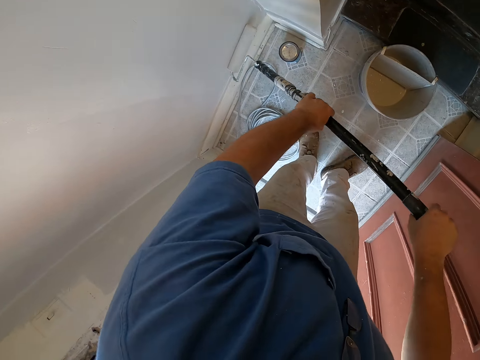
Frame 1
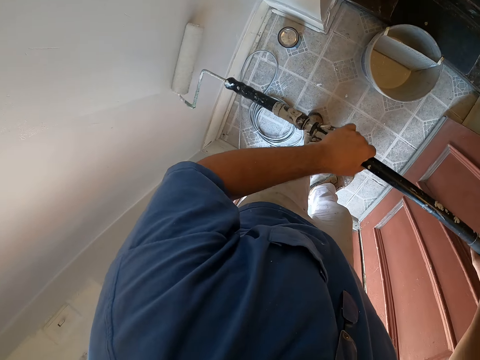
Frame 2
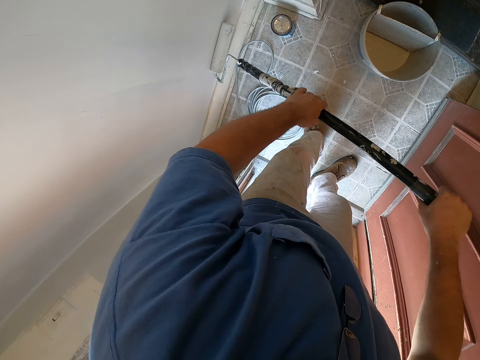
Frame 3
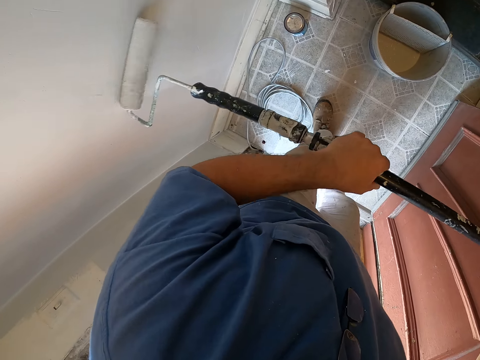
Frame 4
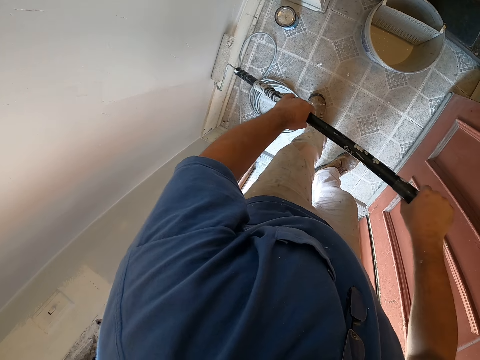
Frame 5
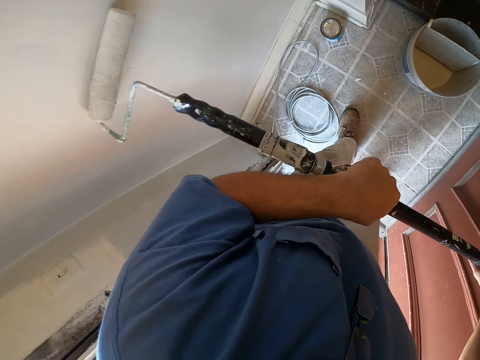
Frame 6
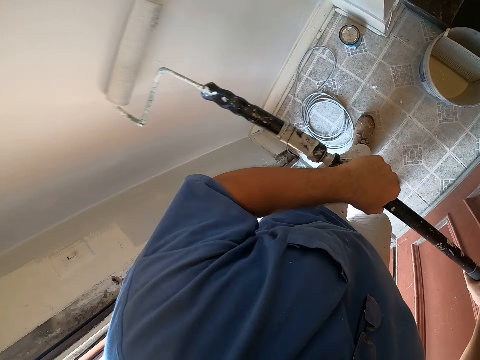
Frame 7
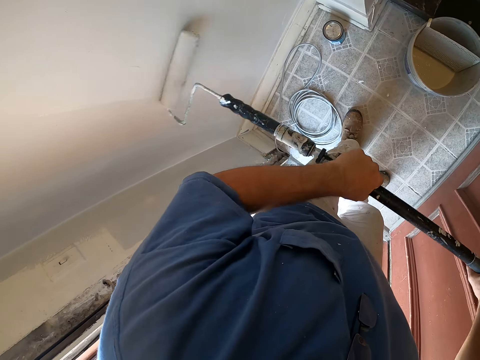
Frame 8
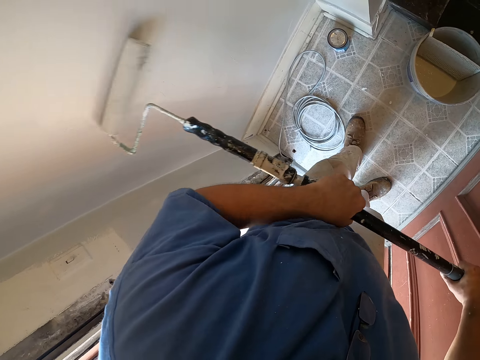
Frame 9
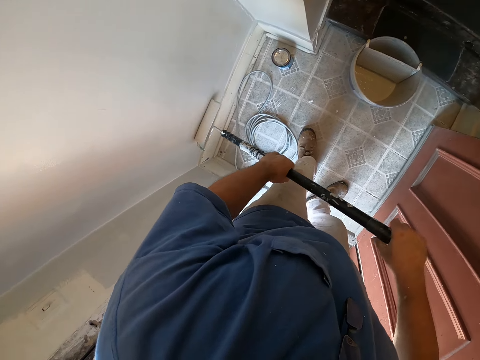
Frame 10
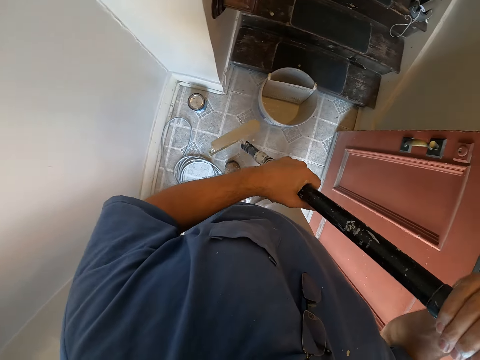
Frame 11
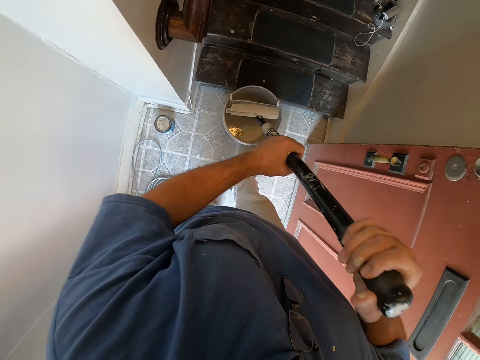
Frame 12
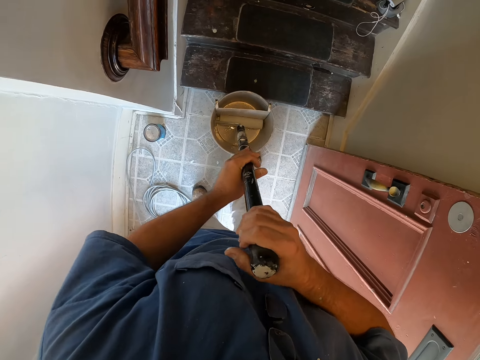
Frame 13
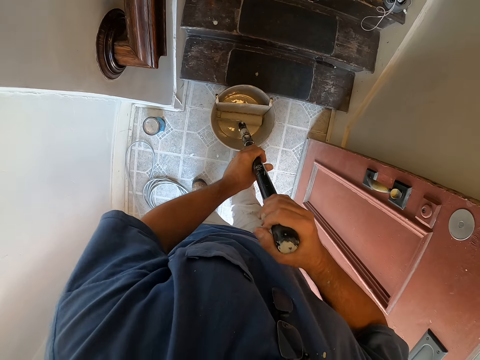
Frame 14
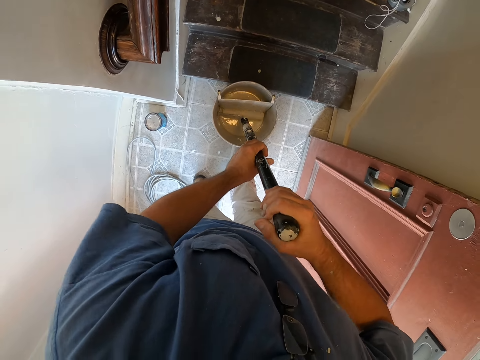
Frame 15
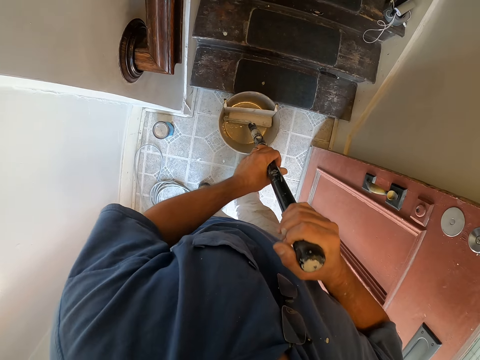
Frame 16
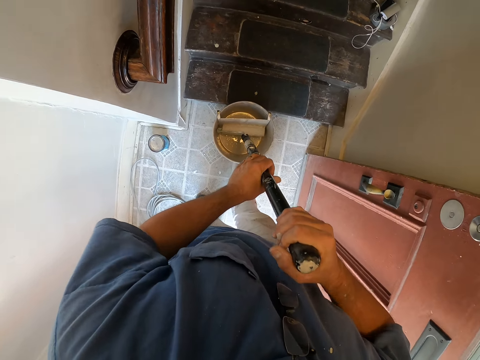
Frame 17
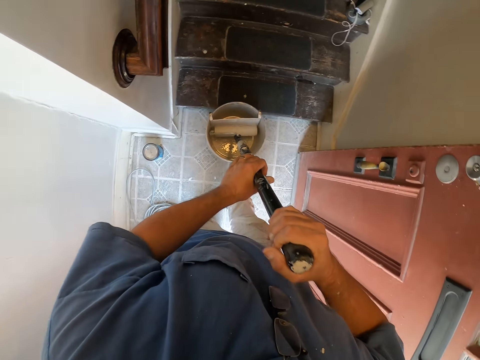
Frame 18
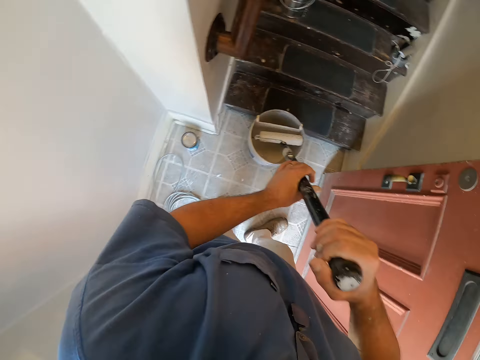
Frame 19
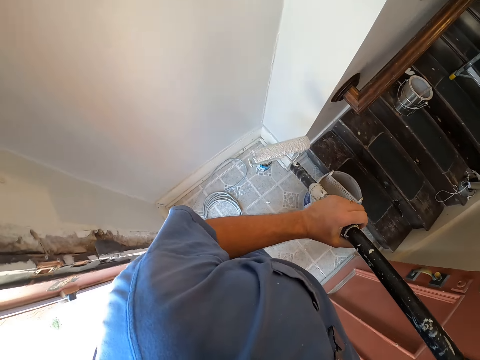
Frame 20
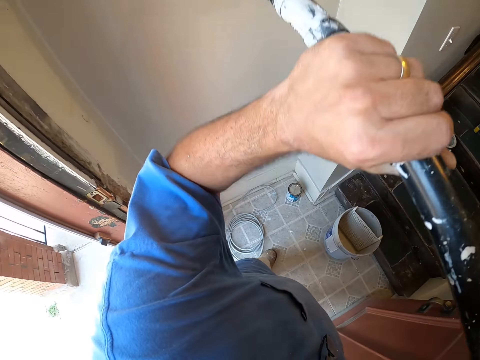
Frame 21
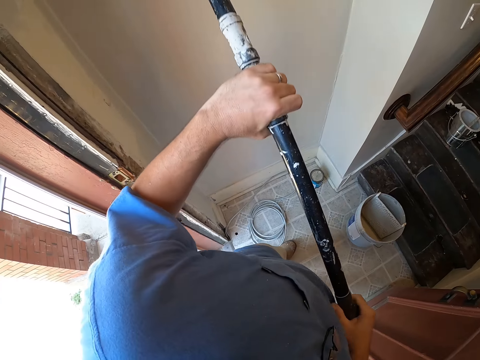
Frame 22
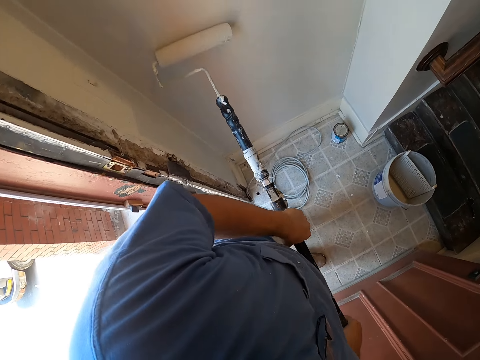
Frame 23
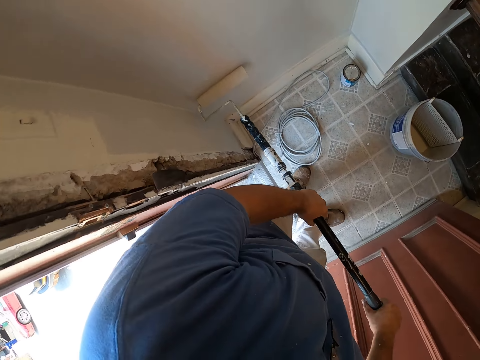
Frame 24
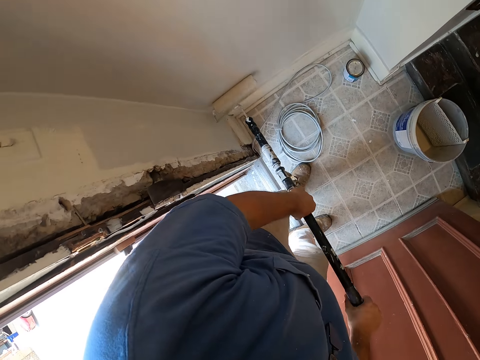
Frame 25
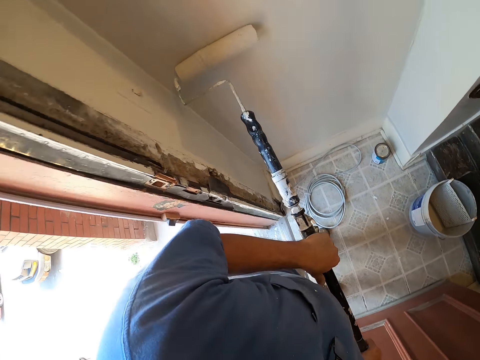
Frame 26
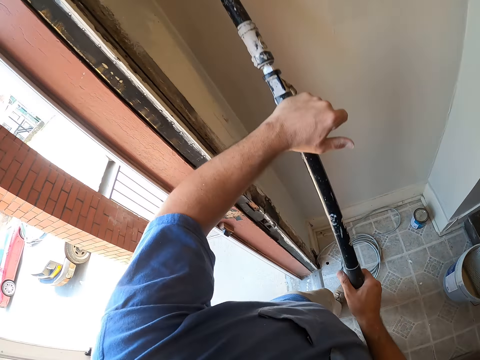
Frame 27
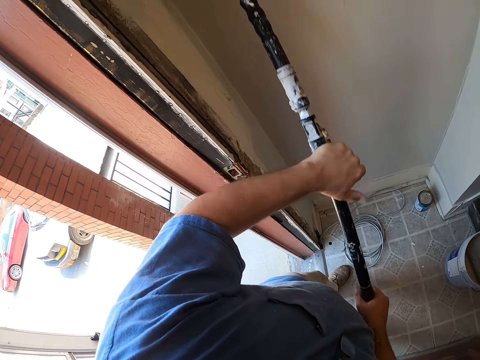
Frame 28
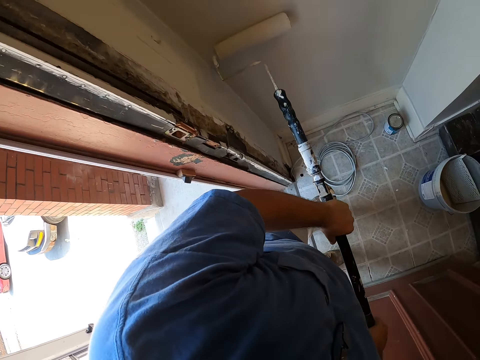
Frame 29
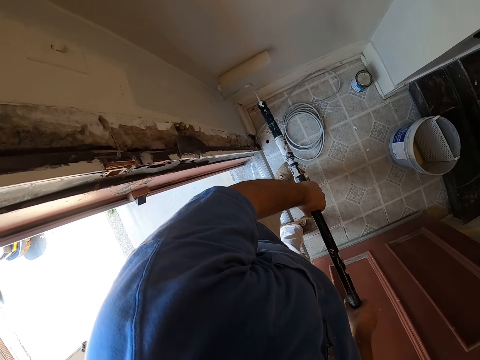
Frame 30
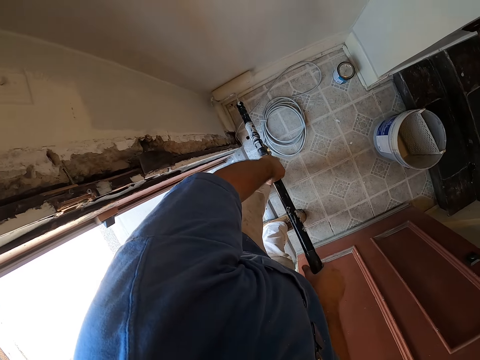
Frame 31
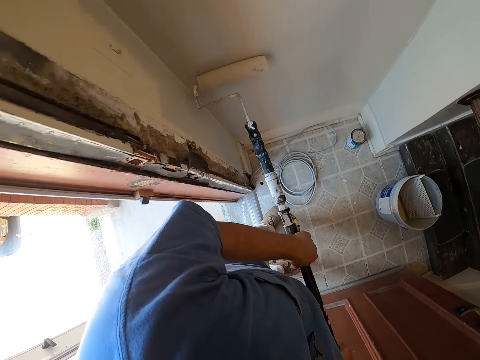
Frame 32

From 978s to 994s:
The camera wearer takes some paint from the paint bucket with the paint roller. They paint the wall with the paint roller.

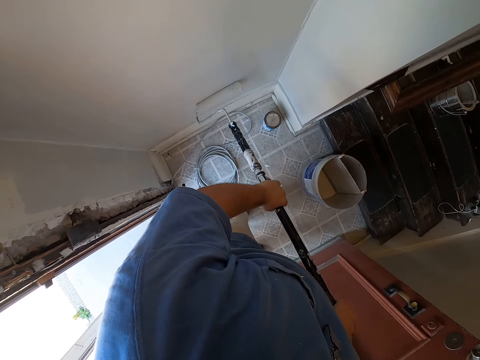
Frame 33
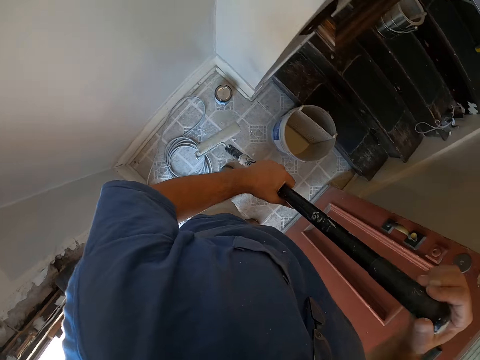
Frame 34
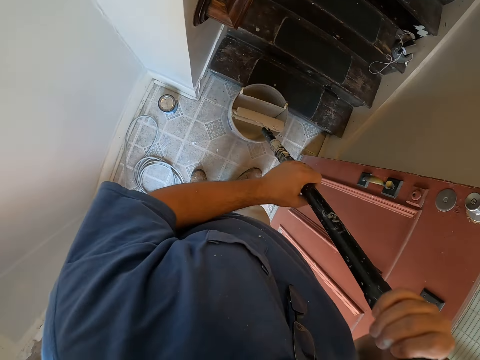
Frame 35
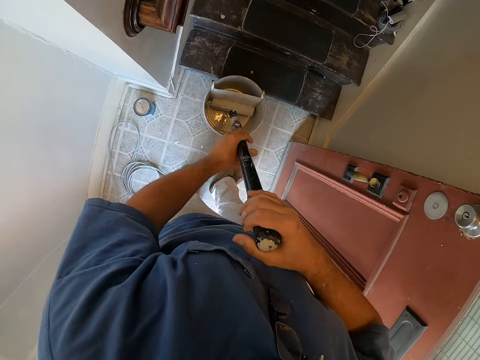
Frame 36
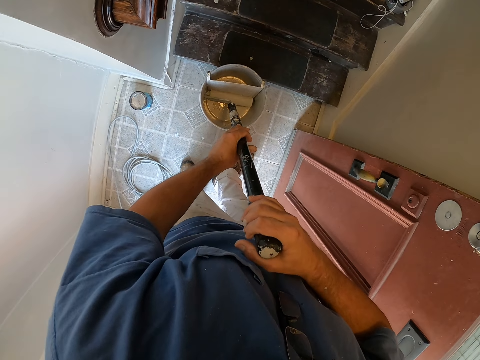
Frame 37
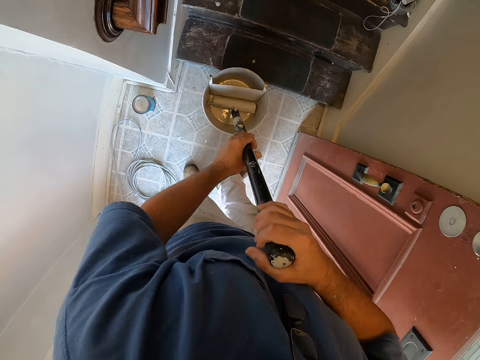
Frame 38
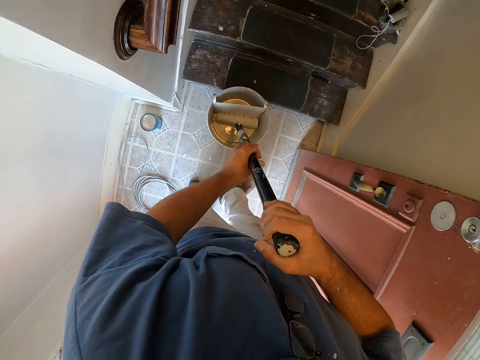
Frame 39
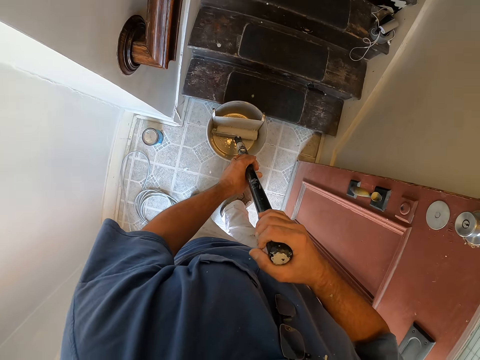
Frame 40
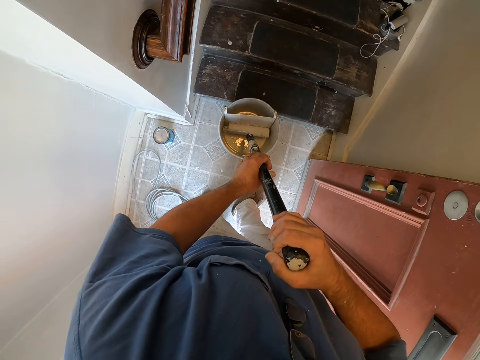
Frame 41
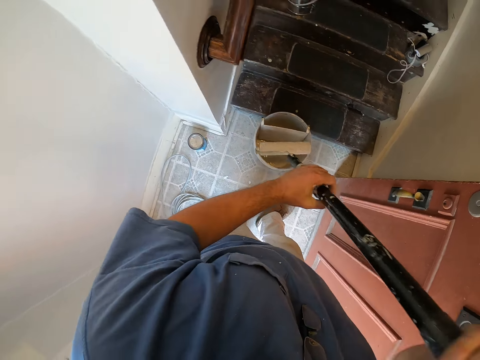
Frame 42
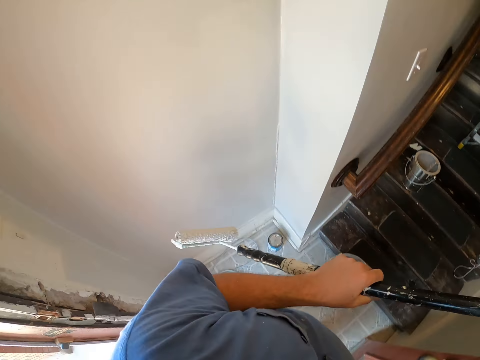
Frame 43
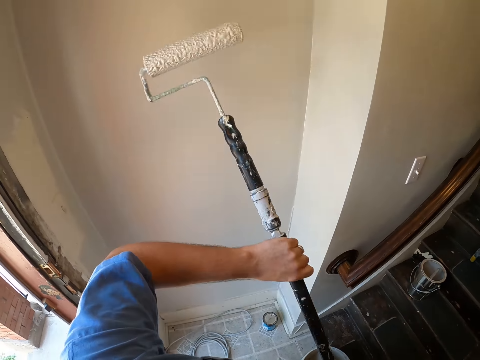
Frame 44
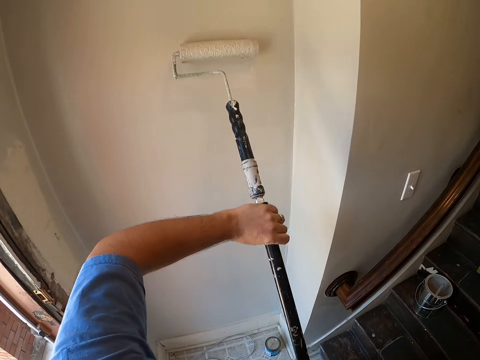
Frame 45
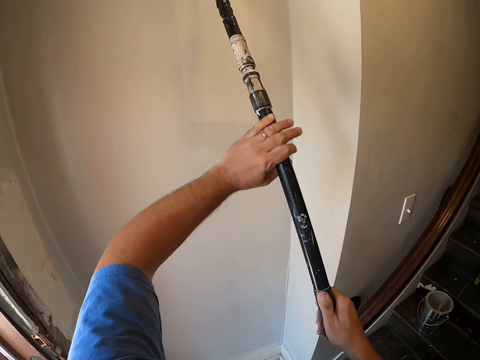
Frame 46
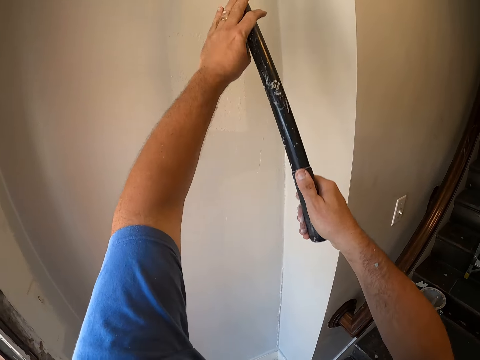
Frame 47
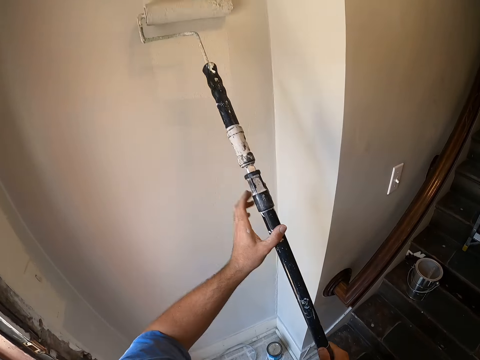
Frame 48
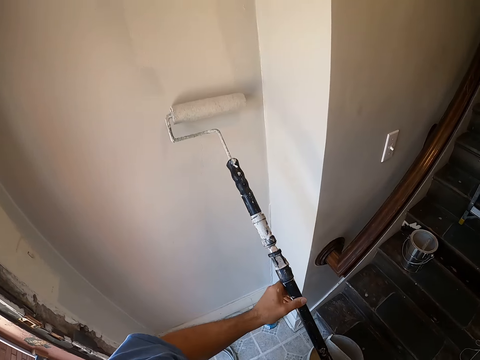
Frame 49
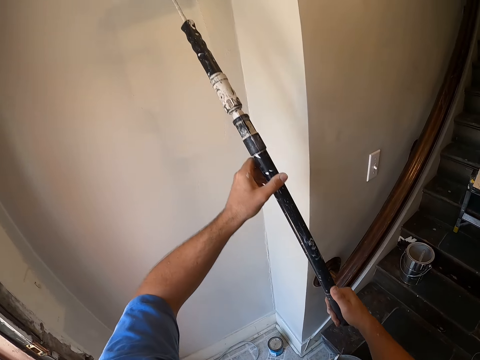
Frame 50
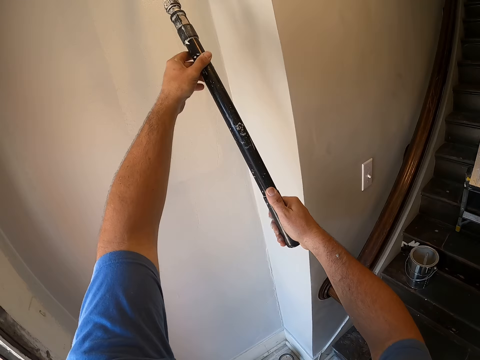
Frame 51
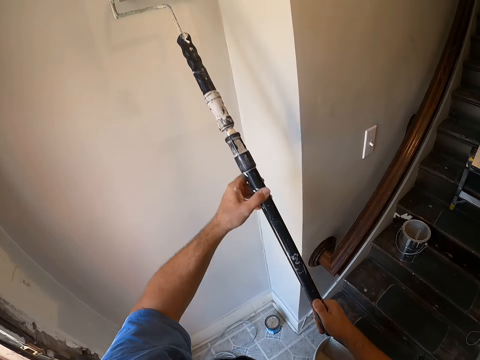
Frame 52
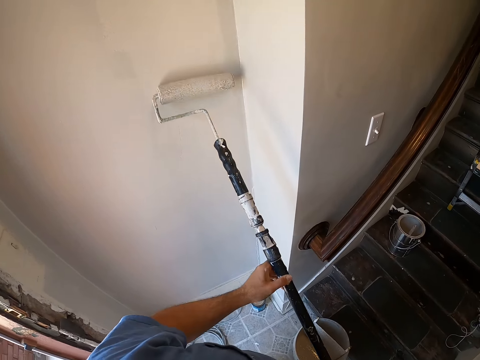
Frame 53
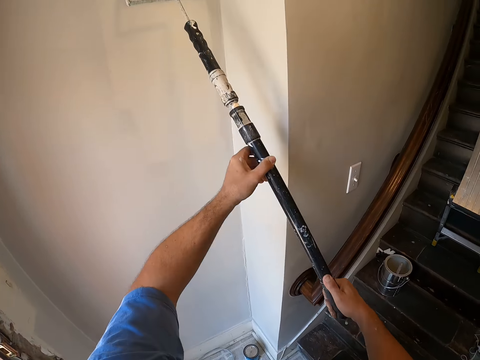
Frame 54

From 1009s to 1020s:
The camera wearer takes some paint from the paint bucket with the paint roller. They paint the wall with the paint roller.
